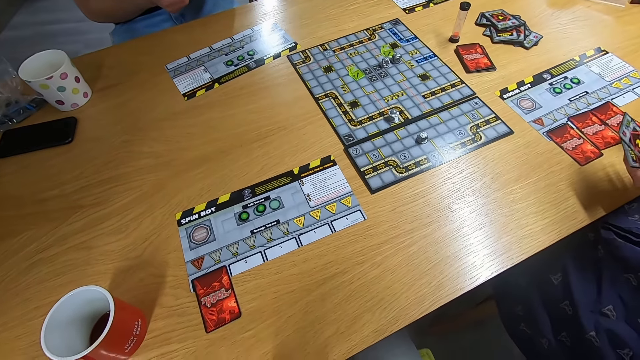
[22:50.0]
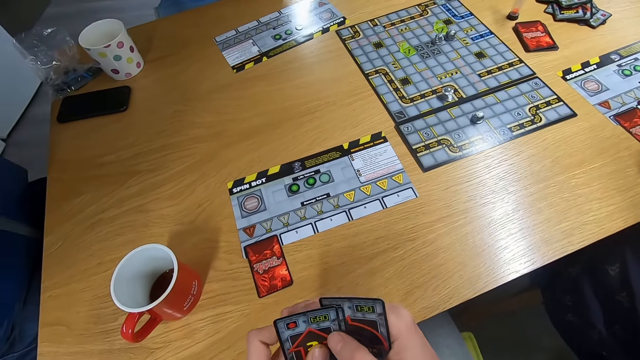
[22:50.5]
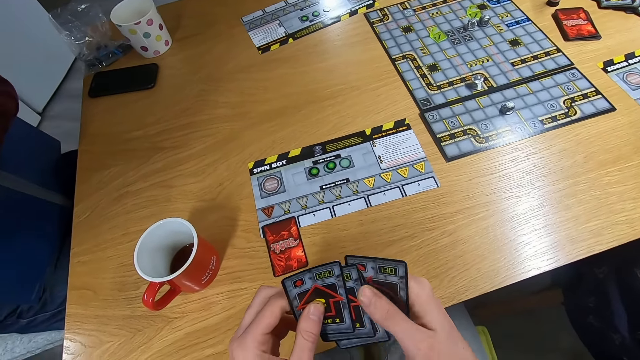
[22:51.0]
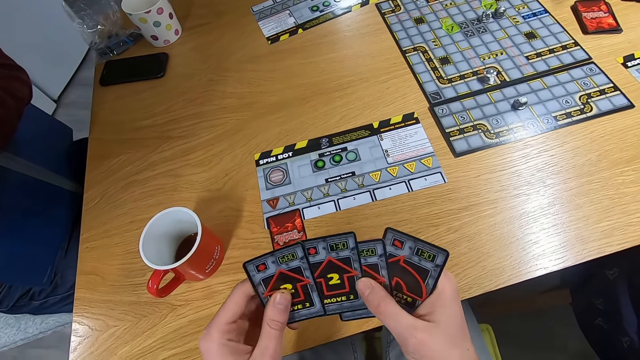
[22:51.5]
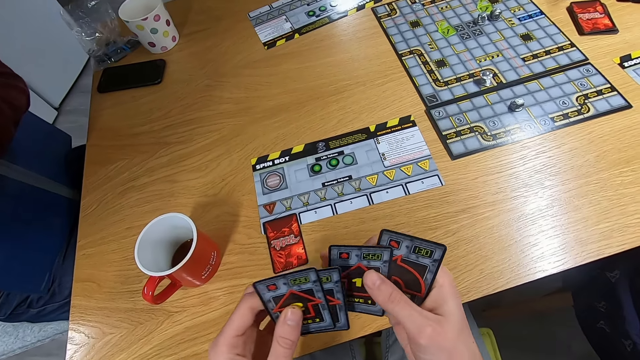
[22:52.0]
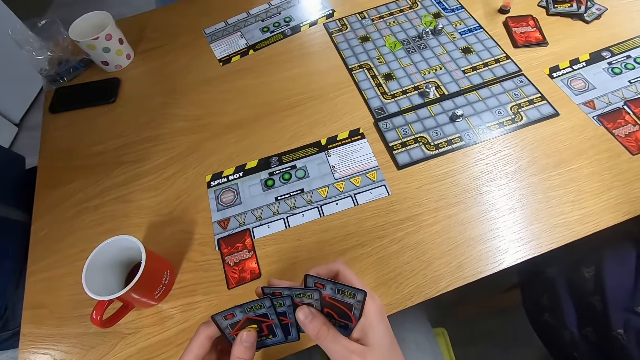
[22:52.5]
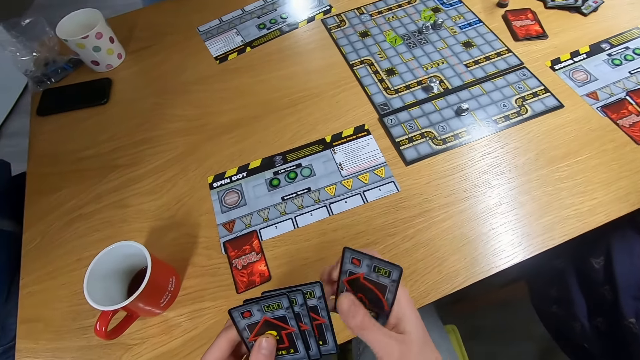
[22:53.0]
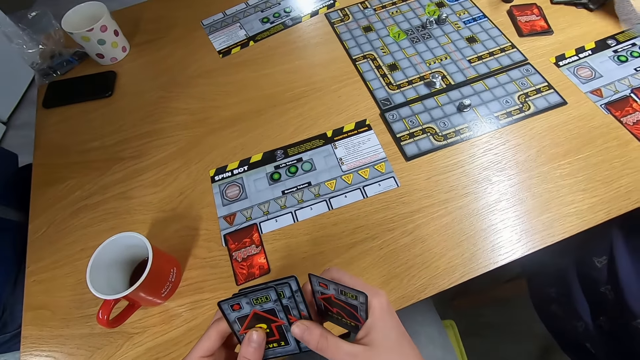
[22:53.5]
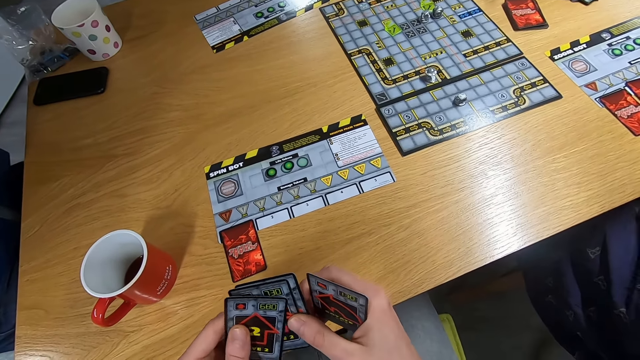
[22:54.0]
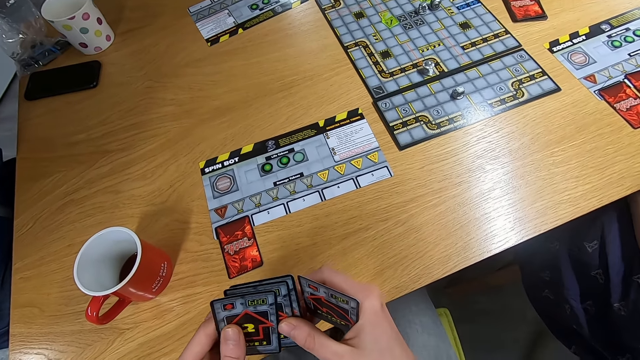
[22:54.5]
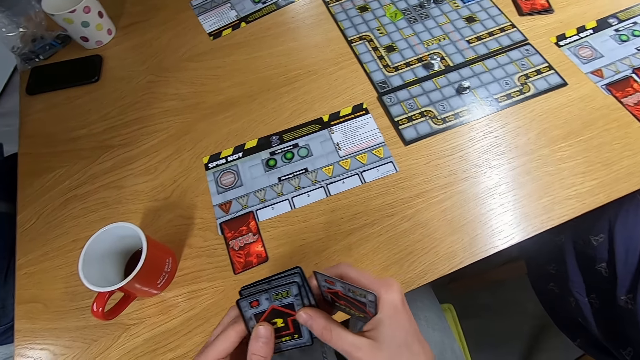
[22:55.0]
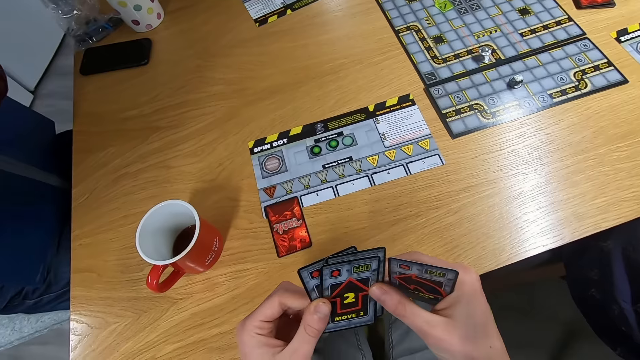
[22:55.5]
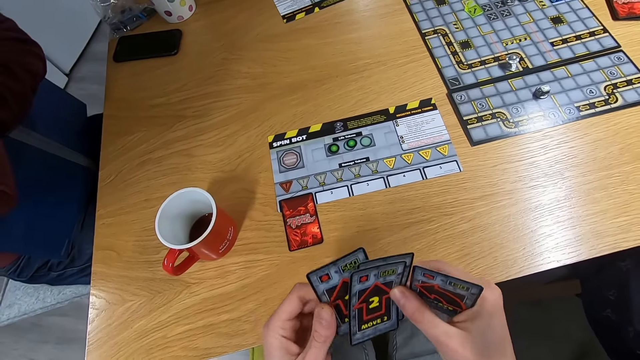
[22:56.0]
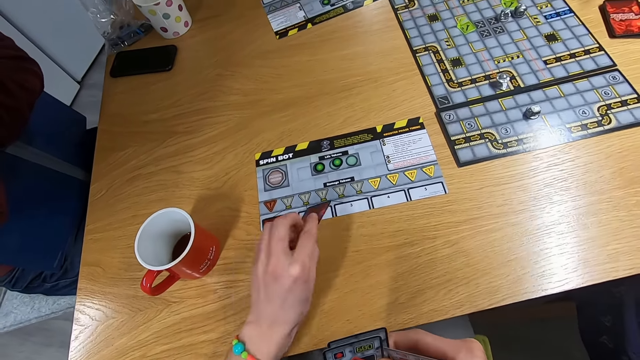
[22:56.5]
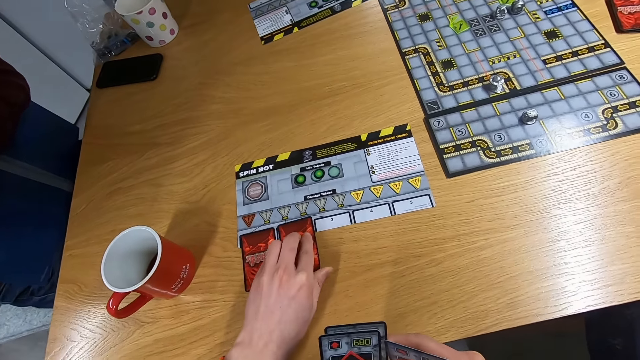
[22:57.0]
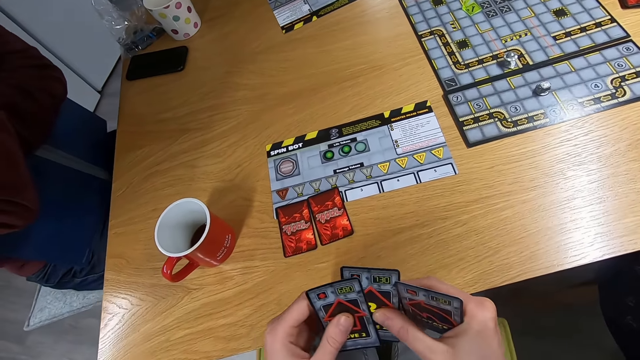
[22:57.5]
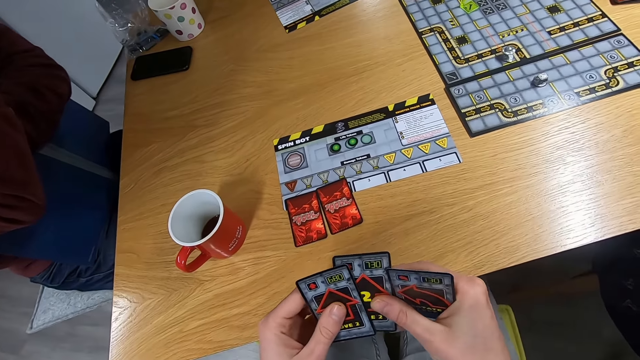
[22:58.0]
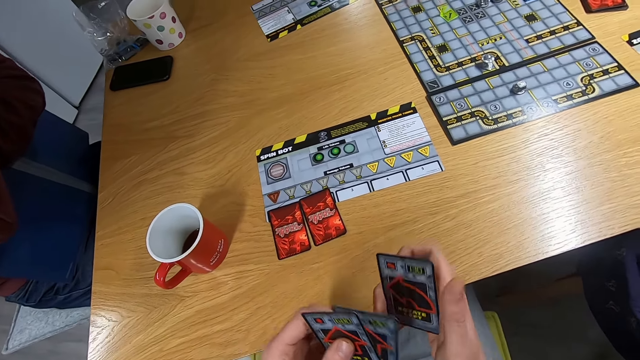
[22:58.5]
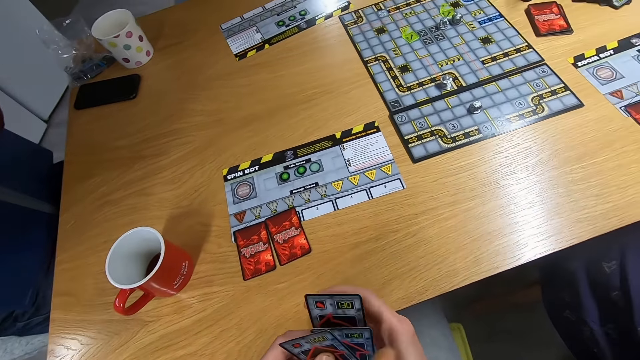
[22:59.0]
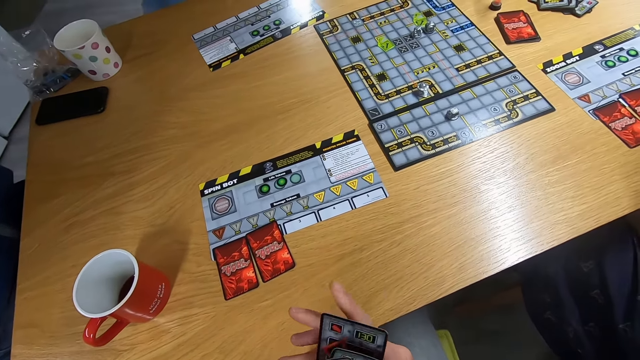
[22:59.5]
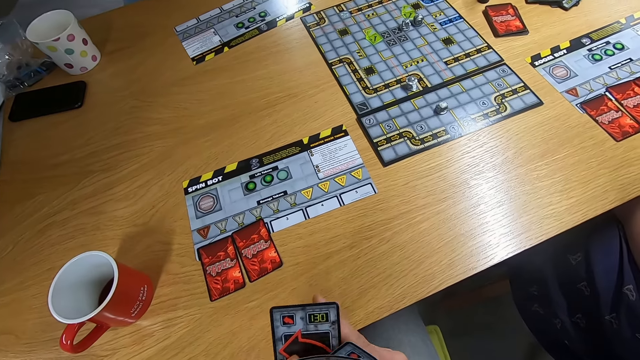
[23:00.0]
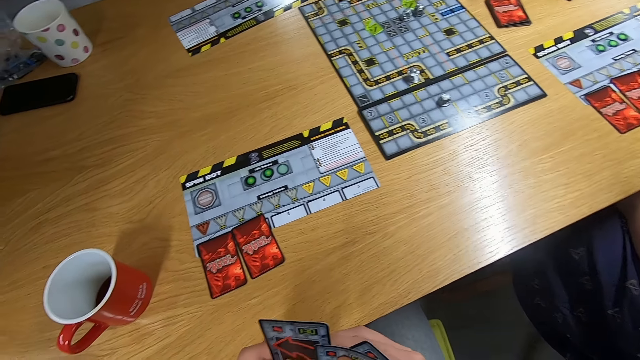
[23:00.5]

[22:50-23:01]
A lady drops the card on the desk. The camera wearer spreads the cards on the hand. They drop the card on the desk and spread the cards on the hand.

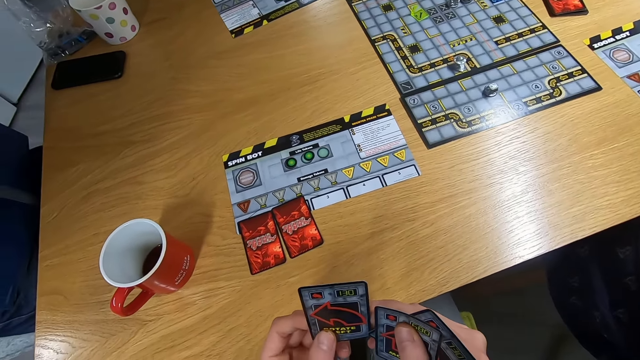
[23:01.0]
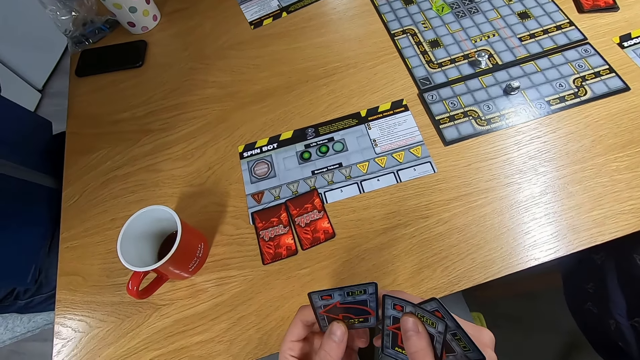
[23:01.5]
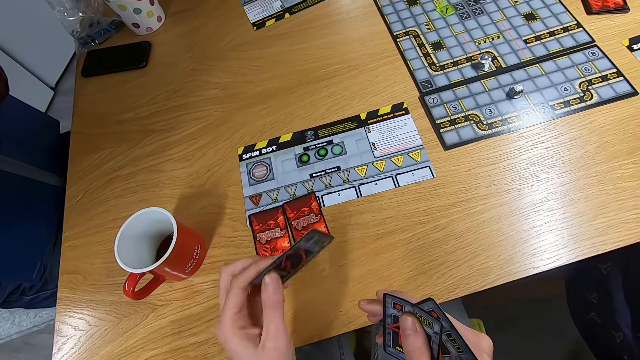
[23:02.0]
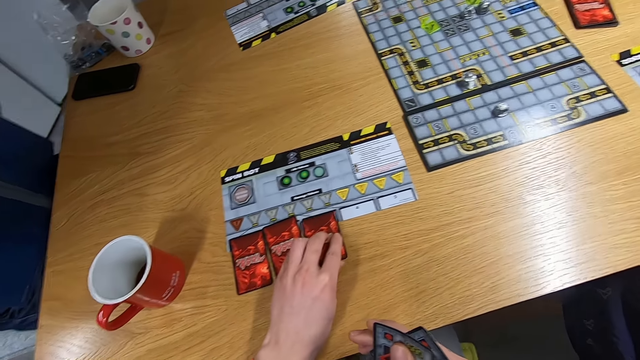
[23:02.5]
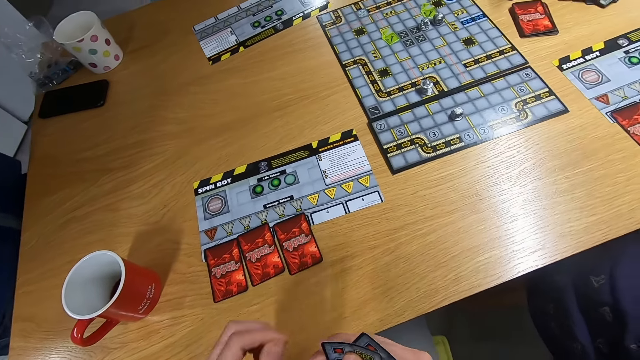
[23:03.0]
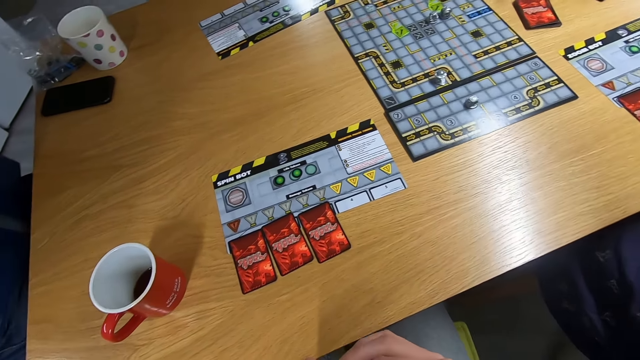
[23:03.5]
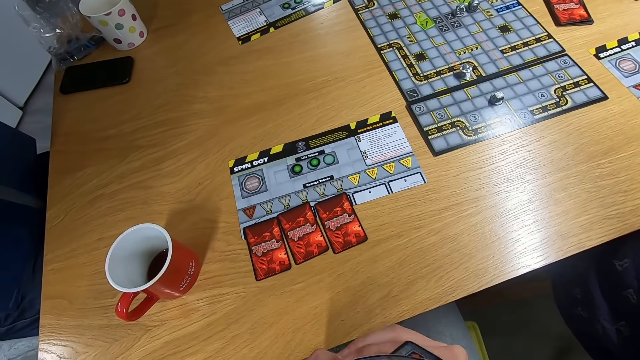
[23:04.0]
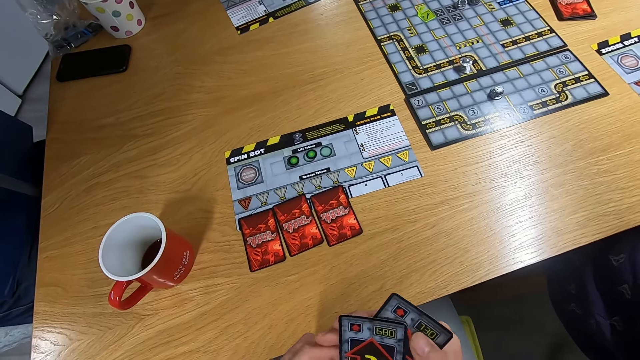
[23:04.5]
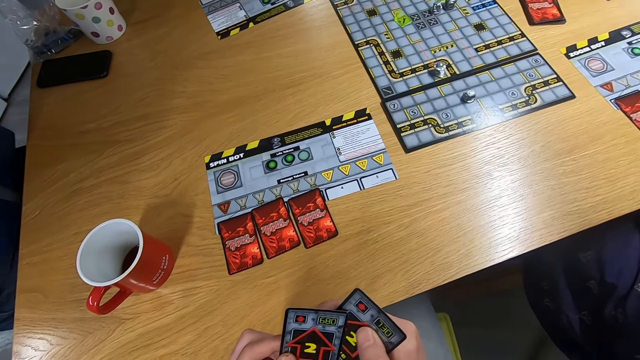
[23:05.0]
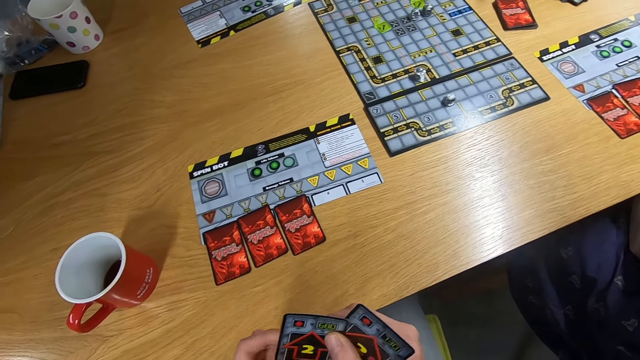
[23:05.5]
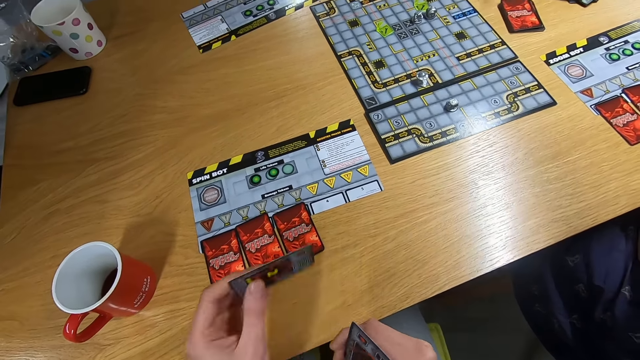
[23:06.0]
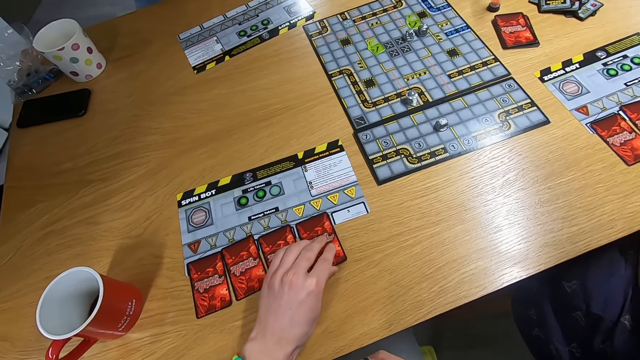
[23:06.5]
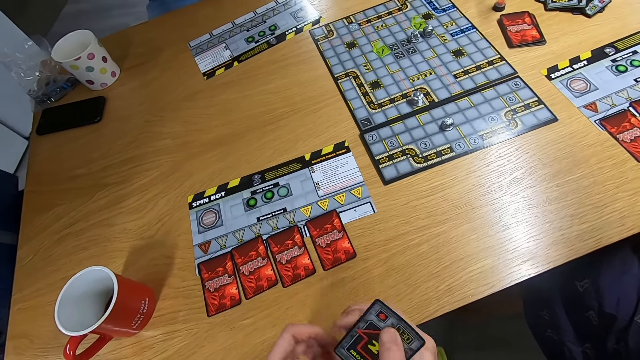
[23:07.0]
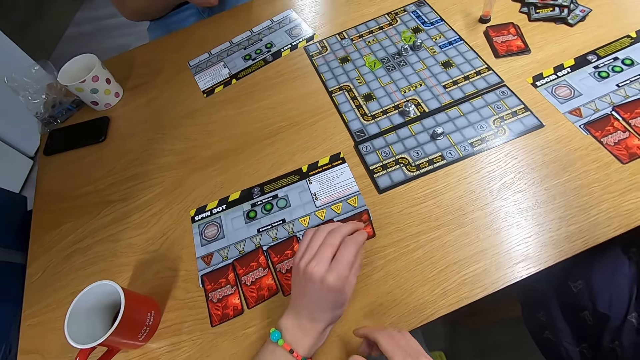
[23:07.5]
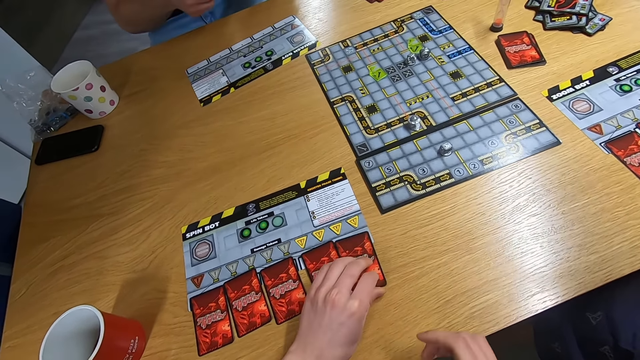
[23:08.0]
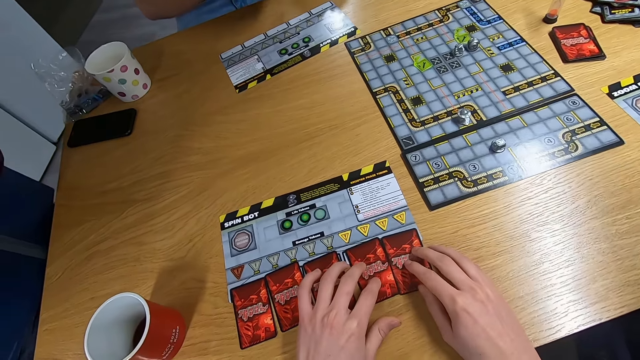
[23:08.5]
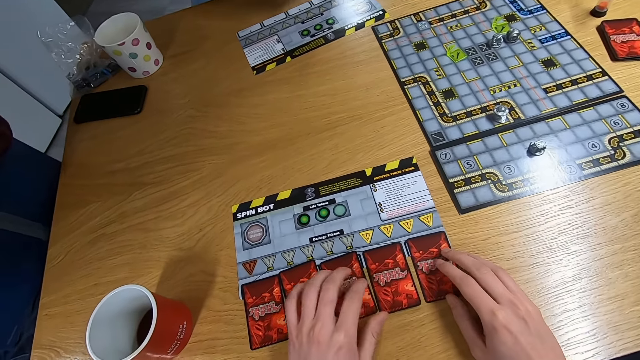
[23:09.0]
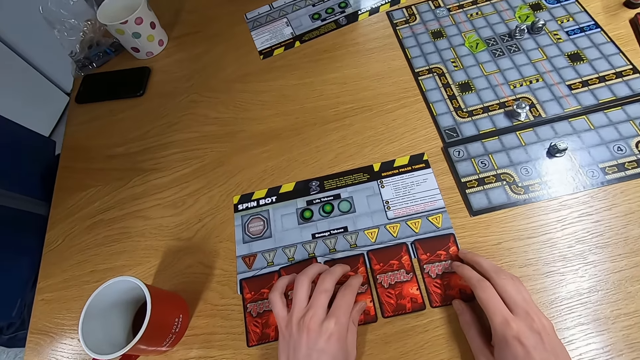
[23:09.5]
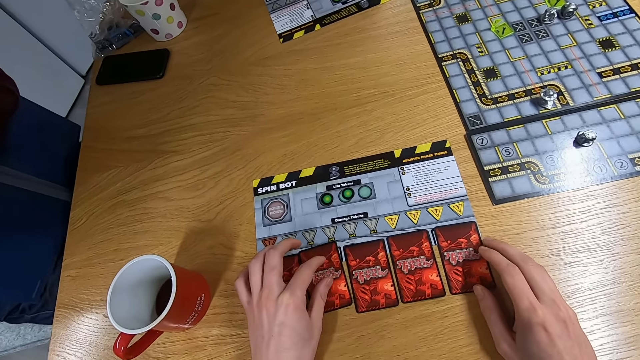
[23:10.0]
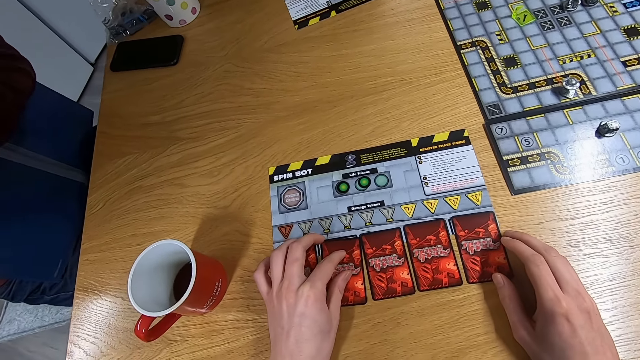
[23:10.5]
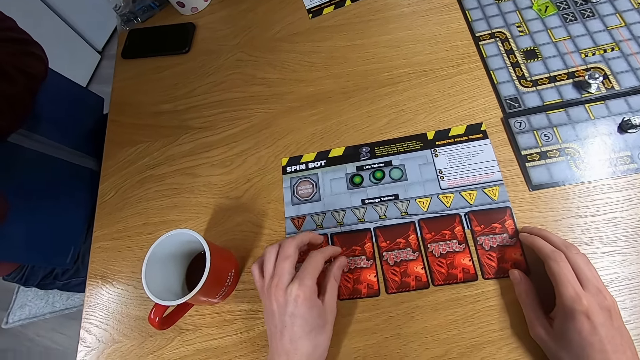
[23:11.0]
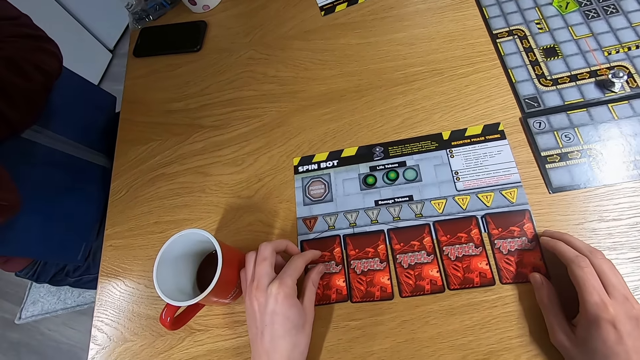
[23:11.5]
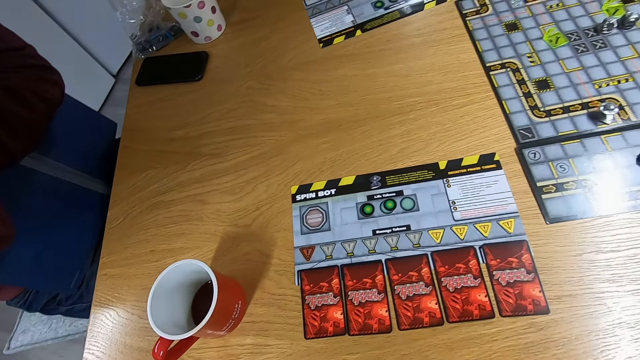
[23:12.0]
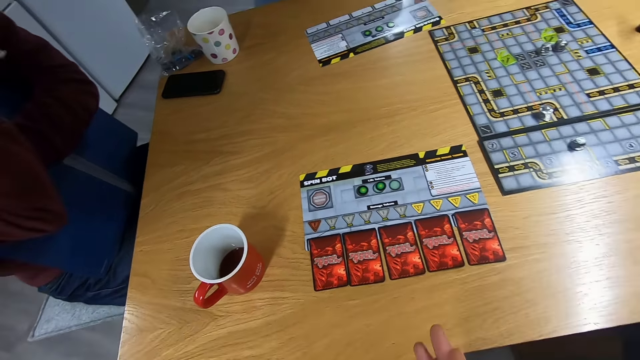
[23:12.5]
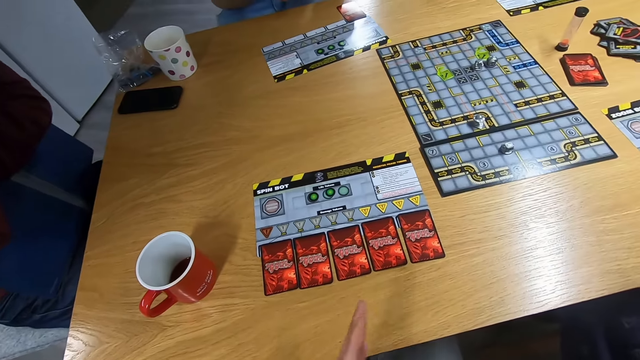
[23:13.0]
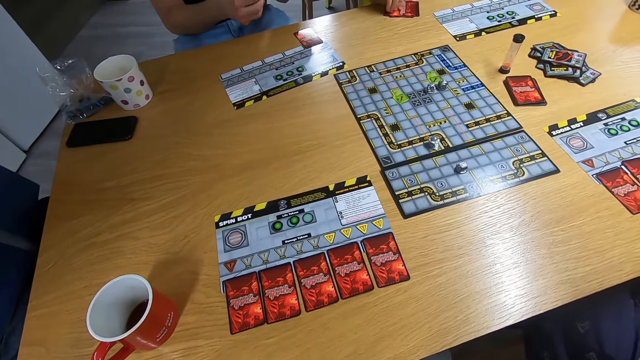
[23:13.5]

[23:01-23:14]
The camera wearer drops the card on the desk. They stare at the card. They drop the card on the desk and move the card to the left hand. They drop the card on the desk. They touch the cards with both hands. They rub both hands.
